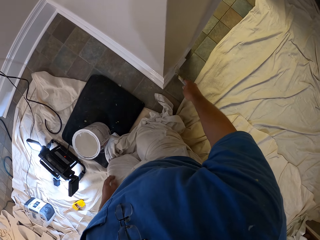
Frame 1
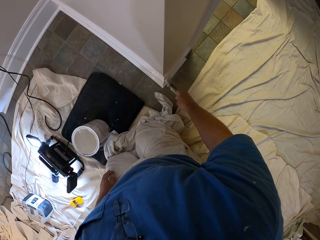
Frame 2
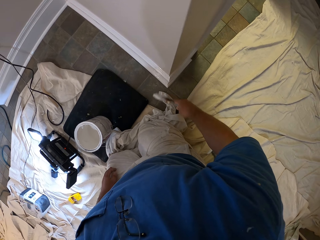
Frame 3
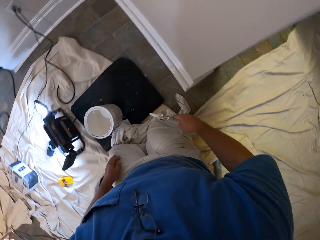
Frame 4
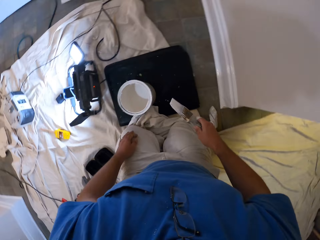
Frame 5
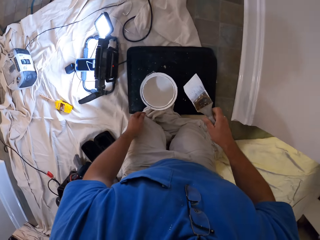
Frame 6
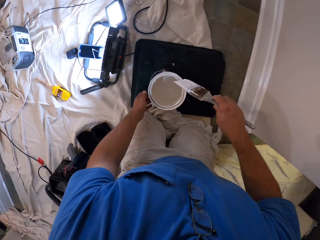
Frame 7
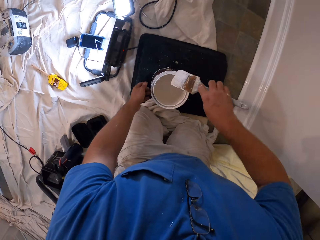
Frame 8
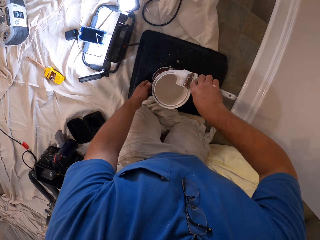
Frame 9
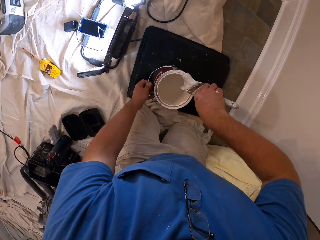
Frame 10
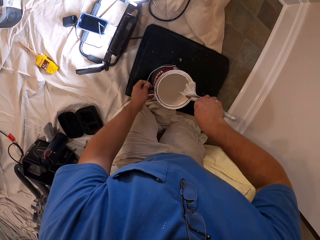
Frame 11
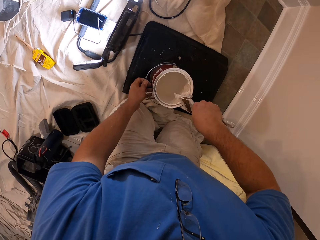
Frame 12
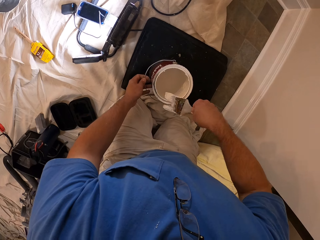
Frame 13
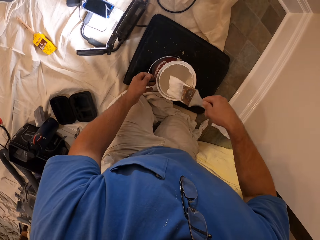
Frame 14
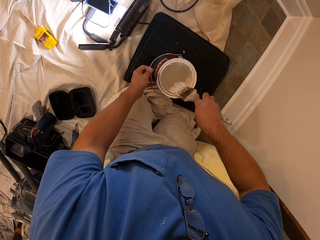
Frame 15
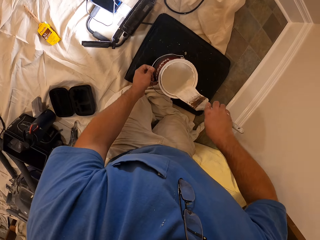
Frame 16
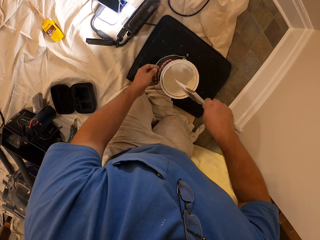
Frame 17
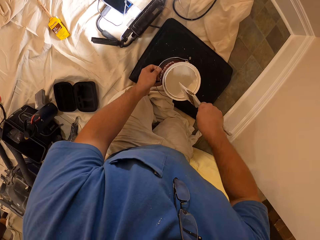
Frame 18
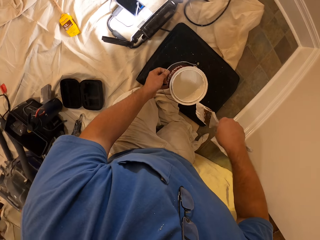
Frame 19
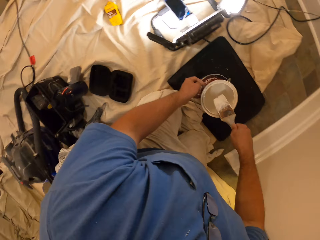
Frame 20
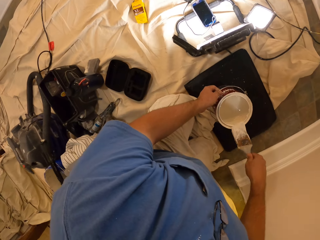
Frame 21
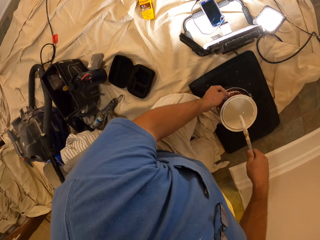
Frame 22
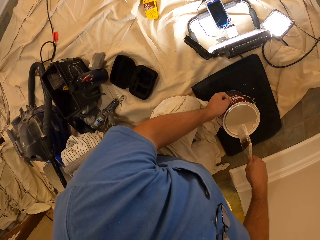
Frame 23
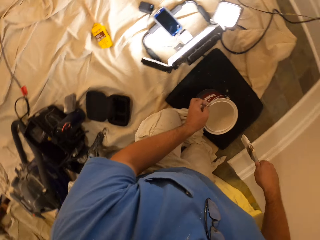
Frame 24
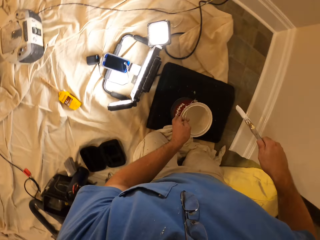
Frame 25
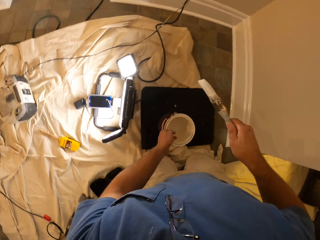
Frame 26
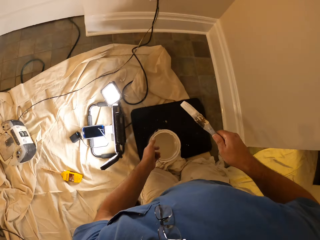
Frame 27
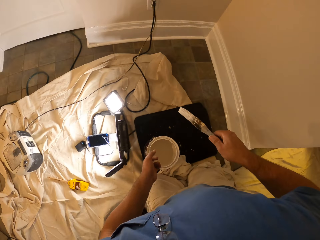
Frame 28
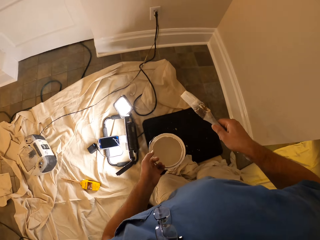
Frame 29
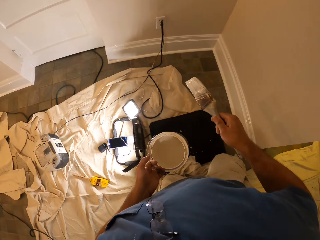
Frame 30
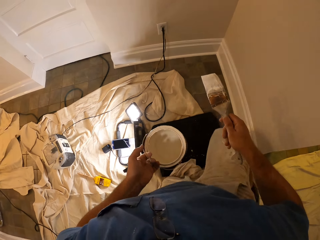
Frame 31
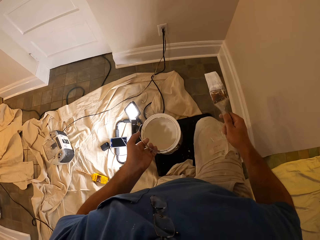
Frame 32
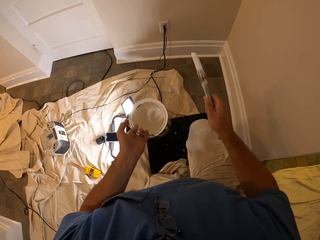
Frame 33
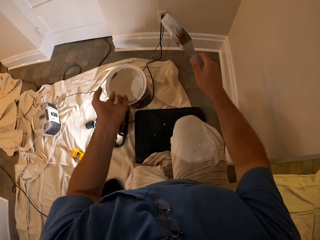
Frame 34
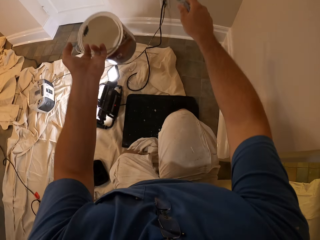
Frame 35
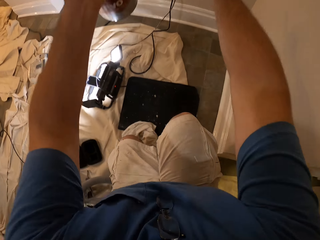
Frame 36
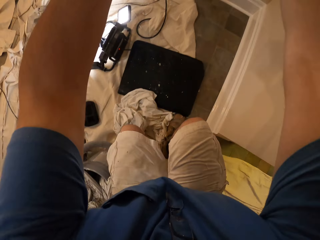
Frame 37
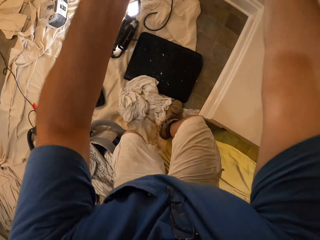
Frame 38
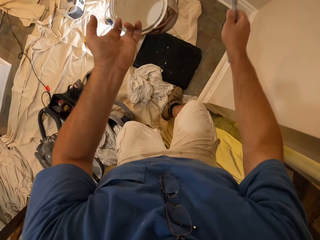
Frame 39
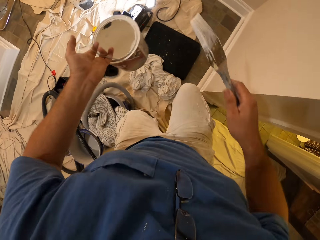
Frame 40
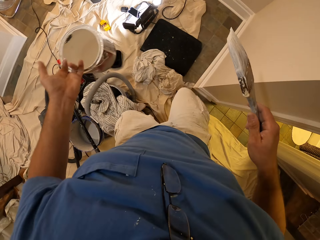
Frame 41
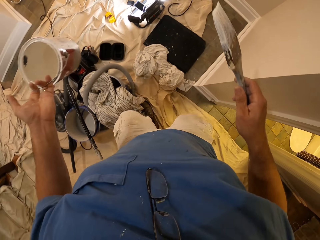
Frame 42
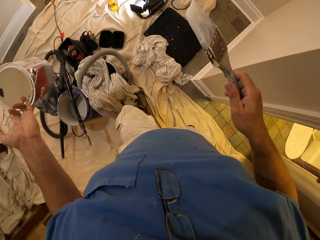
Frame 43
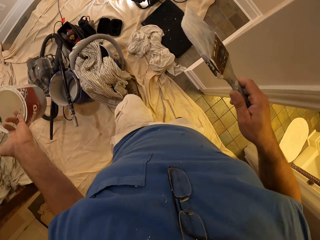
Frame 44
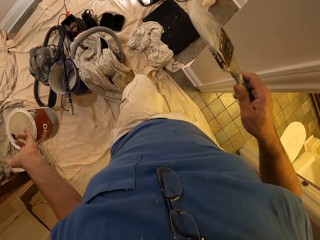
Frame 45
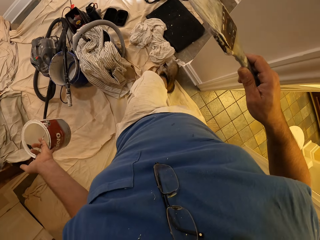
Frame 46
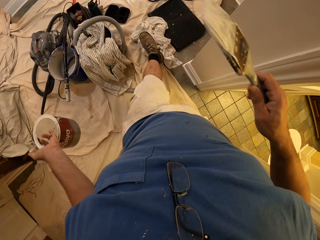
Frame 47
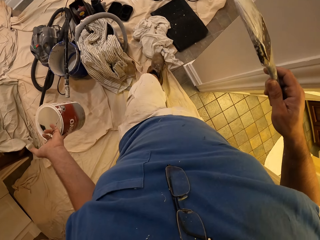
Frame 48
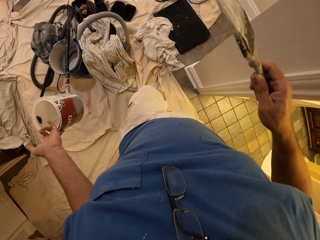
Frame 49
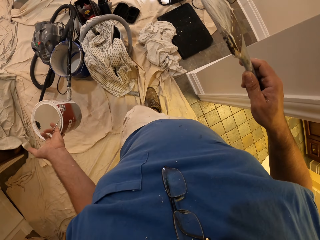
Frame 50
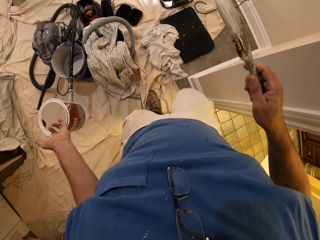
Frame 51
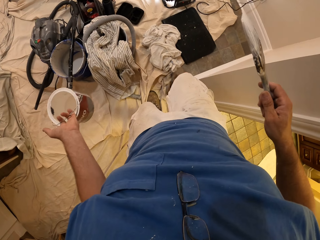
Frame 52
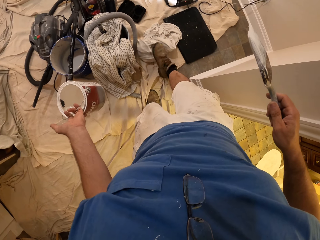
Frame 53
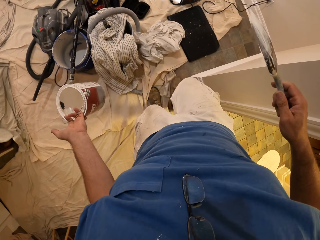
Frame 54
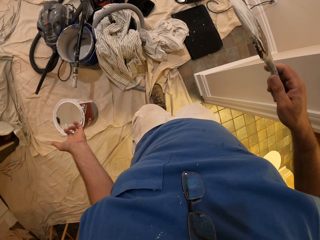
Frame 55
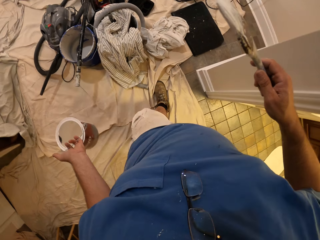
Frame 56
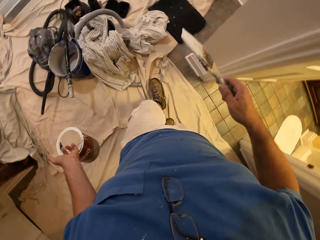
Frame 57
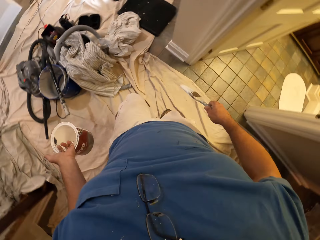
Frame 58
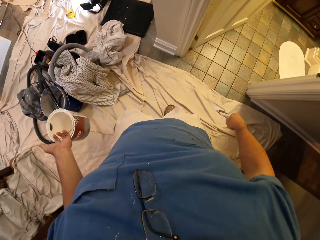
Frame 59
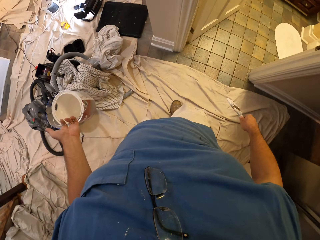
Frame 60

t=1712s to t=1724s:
The camera wearer rubs the brush on the edge of the paint tin. He picks up the paint brush, picks up the paint, and stands up on his feet. He pushes the rug cloth with his leg.

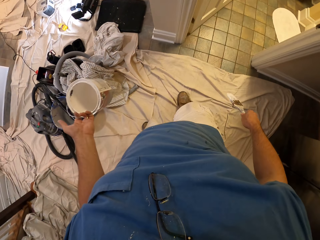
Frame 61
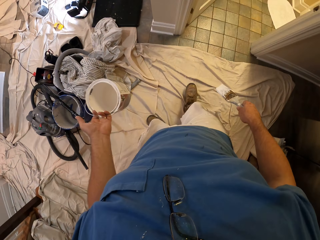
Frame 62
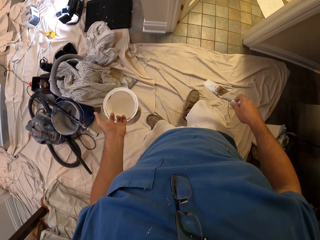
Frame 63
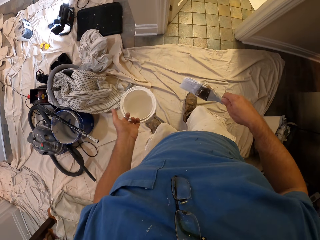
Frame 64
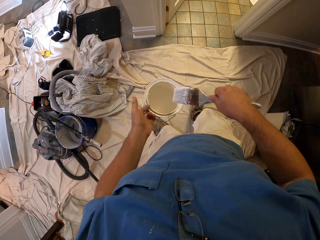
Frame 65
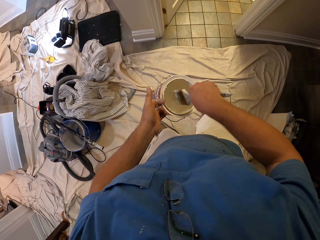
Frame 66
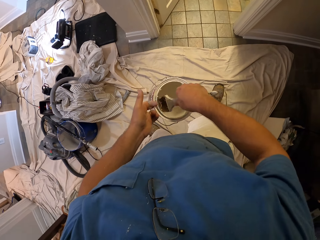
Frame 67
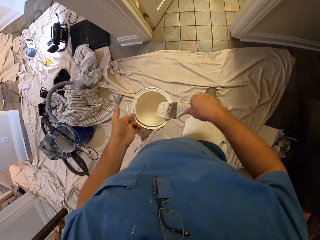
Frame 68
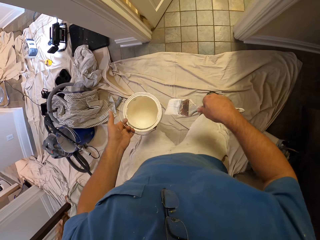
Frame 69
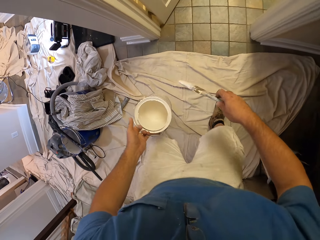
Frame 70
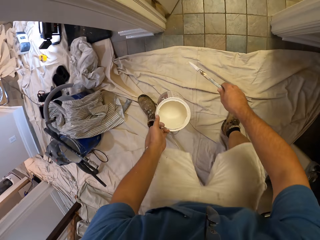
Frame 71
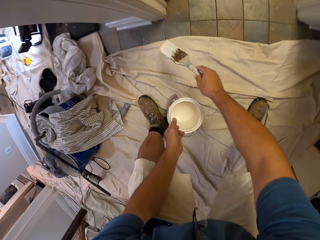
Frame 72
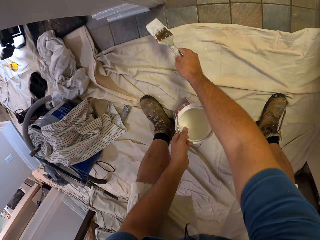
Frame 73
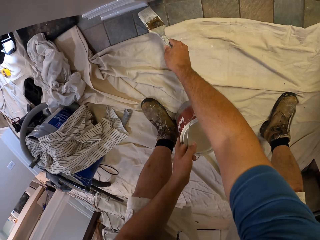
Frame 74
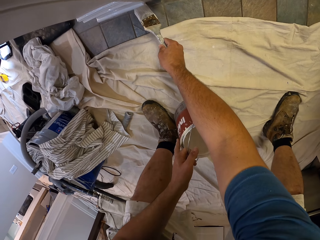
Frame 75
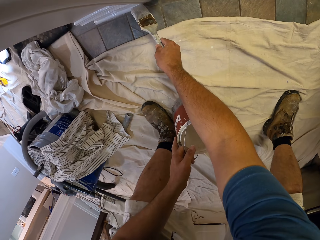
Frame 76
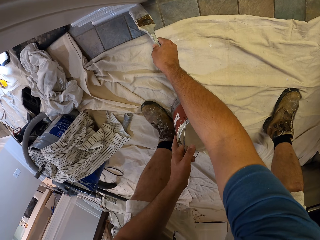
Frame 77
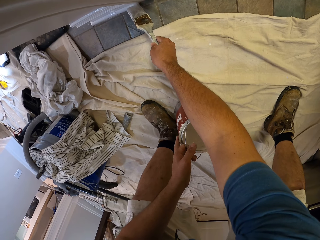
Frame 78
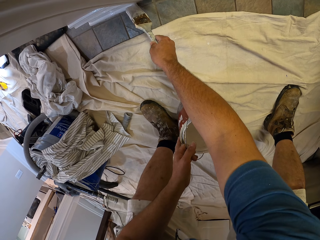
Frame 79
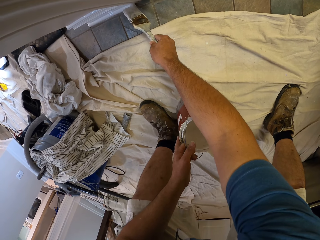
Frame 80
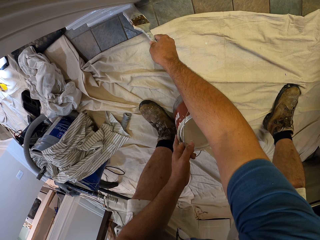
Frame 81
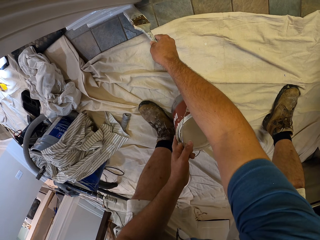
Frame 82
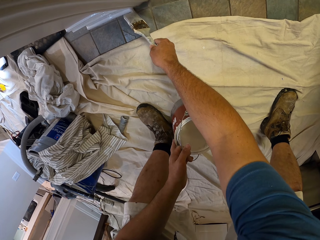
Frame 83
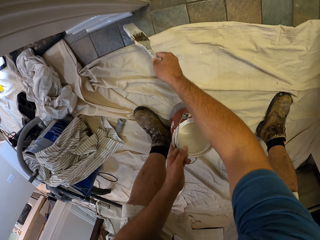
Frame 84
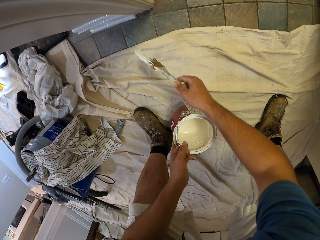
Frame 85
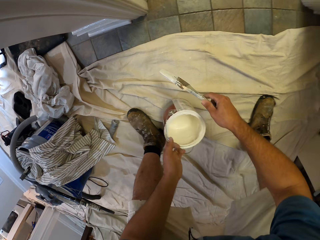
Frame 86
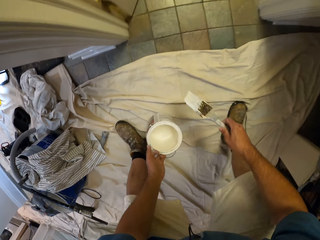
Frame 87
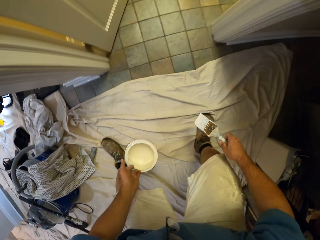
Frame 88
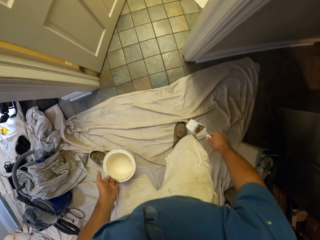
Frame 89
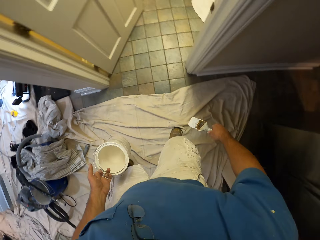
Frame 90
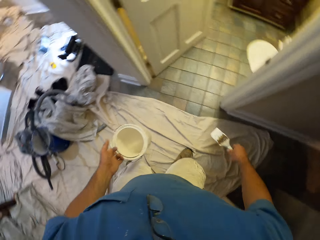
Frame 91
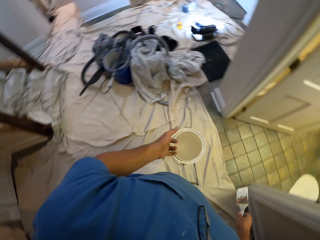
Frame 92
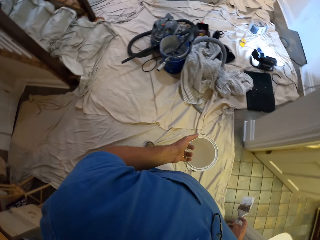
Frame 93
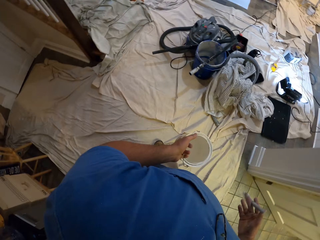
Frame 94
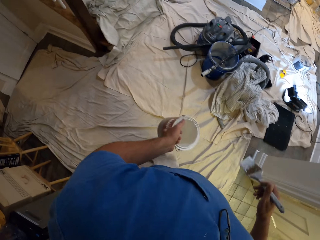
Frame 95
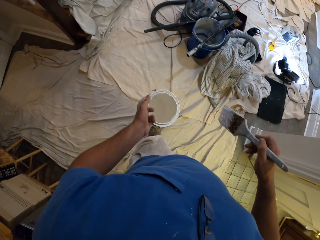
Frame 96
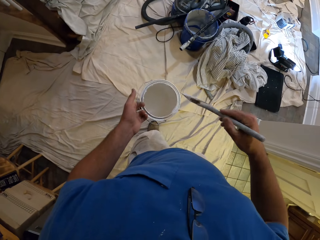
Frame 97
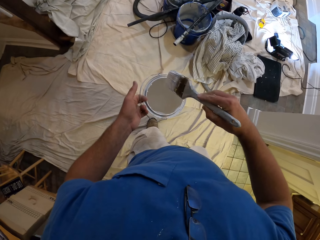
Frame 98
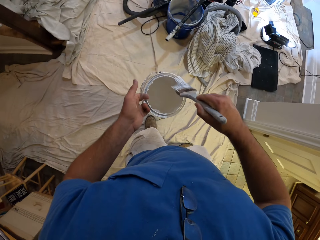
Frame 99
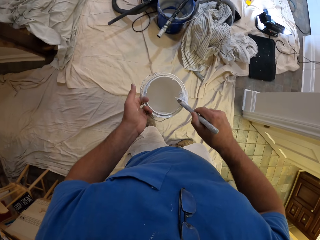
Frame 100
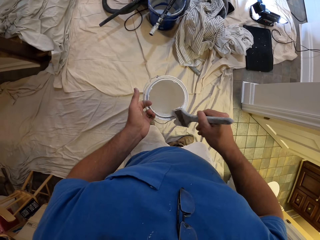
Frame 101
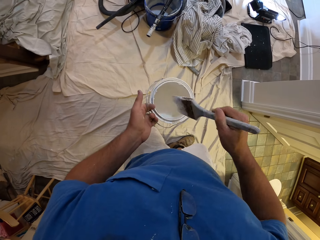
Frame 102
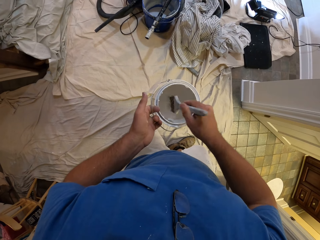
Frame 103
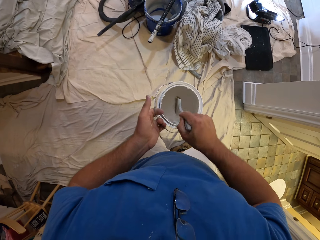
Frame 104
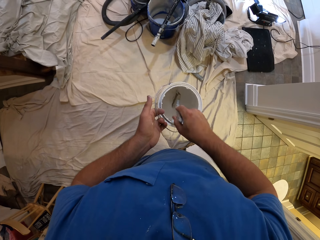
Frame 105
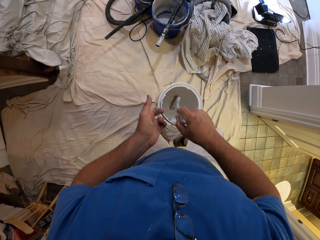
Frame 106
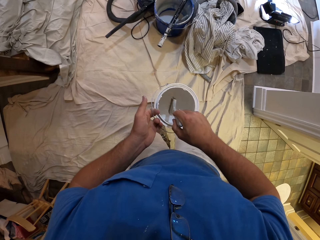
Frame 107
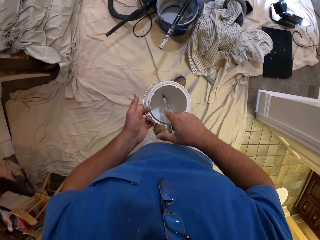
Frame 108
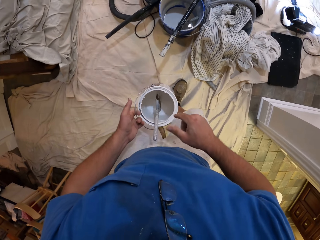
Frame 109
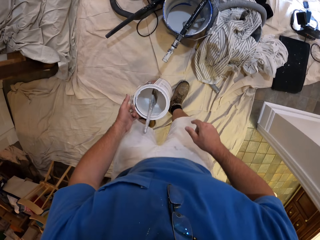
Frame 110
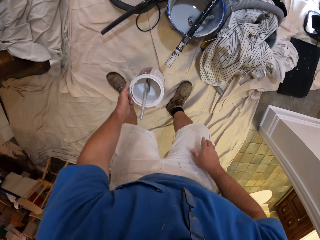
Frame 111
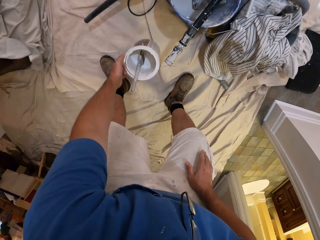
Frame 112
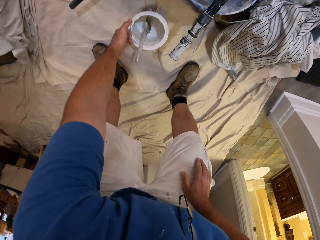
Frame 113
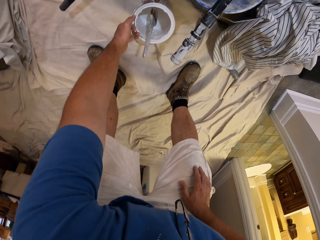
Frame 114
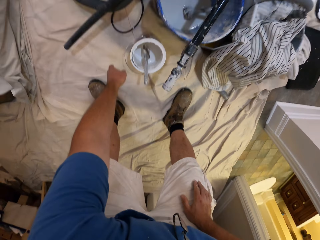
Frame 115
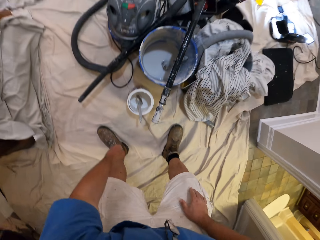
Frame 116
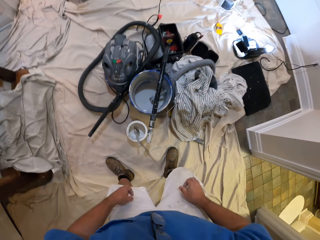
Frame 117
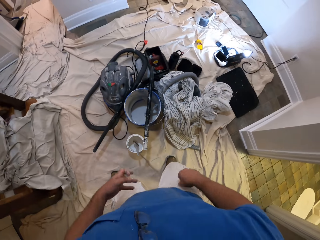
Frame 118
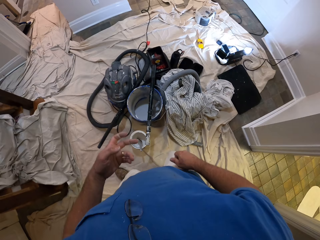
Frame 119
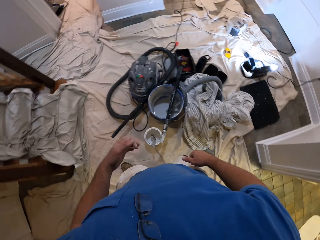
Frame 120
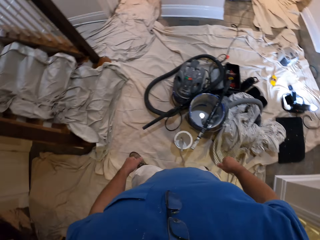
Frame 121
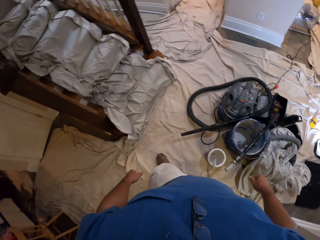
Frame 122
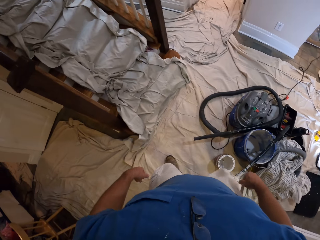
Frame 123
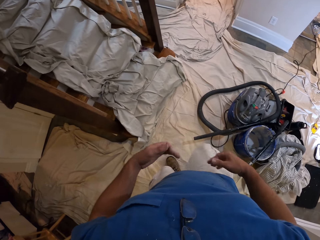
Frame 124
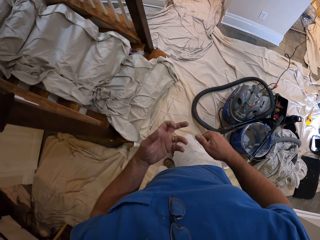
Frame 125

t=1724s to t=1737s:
The camera wearer dips the paint brush in the paint tin and bends down. He paints the base board using the paint brush. He stands up on his feet. He rubs the brush on the edge of the paint tin. He dips the paint brush in the paint tin. He puts the paint brush and paint tin down on the floor.
